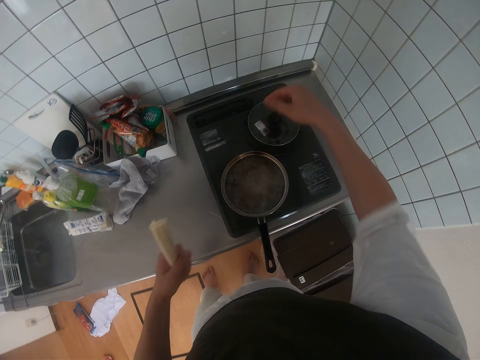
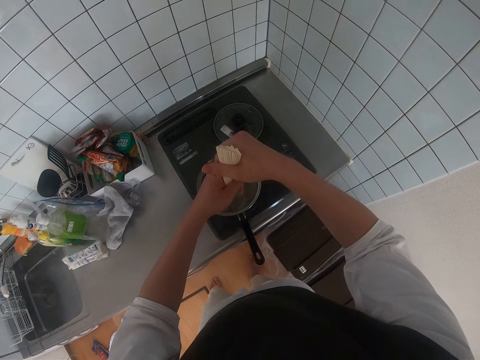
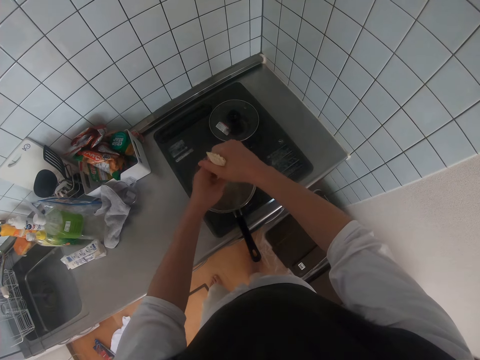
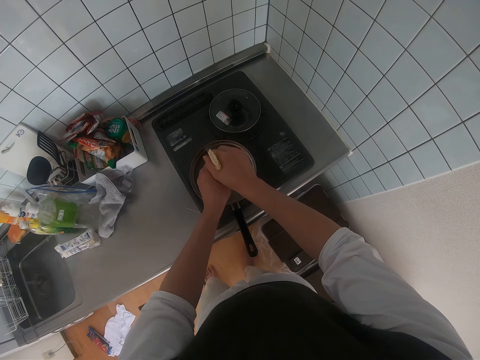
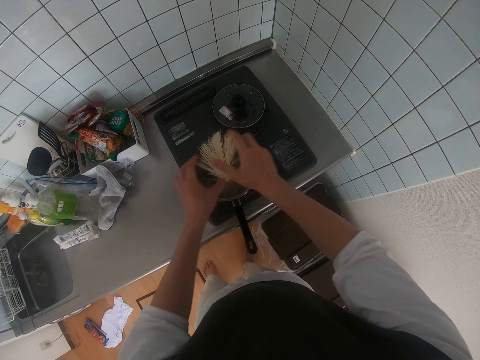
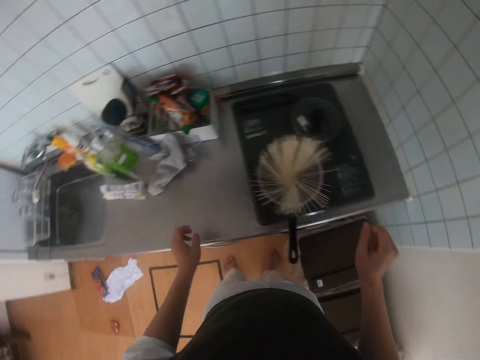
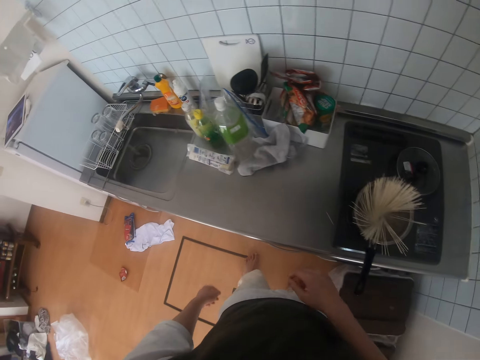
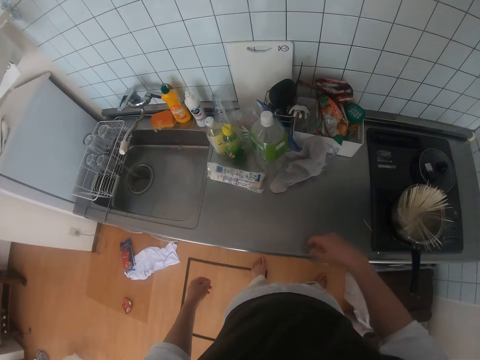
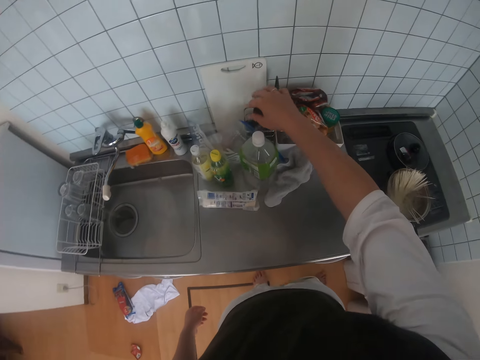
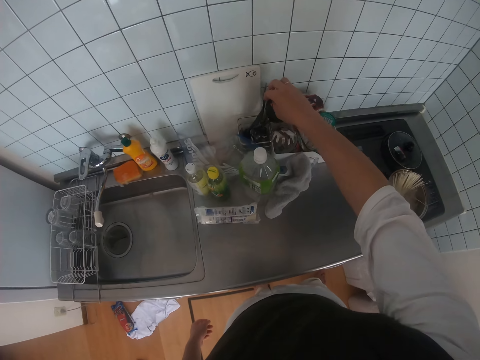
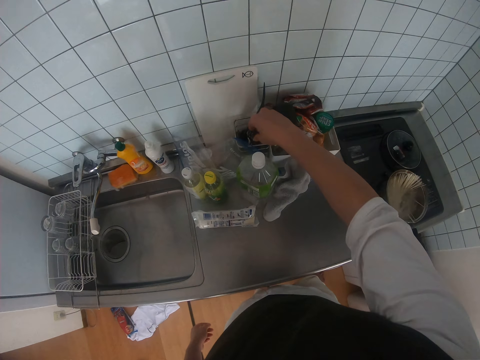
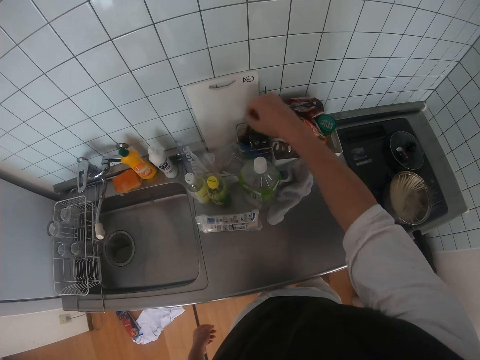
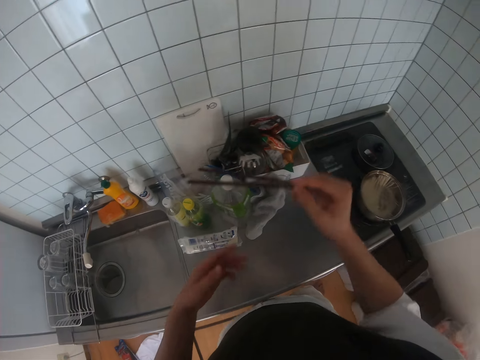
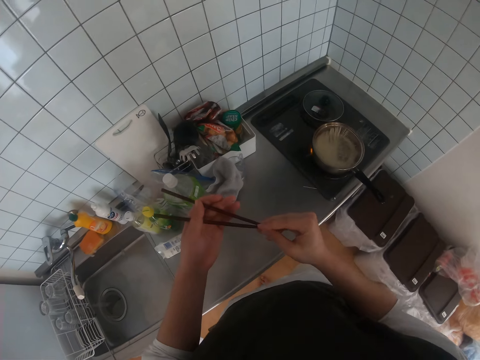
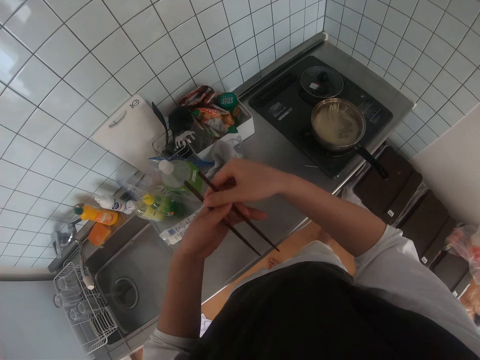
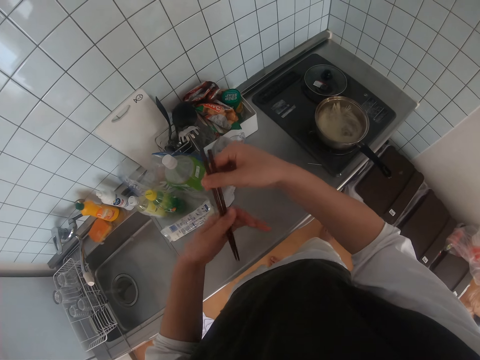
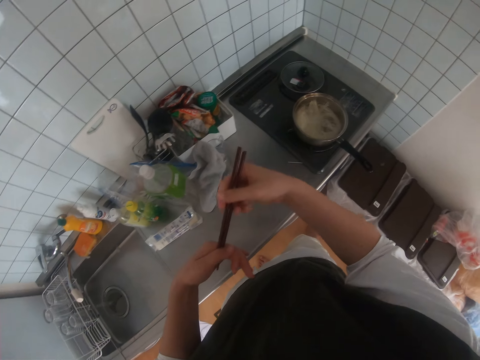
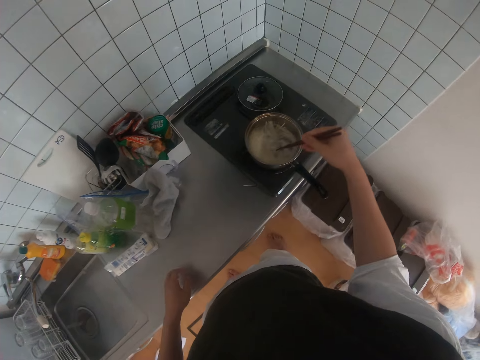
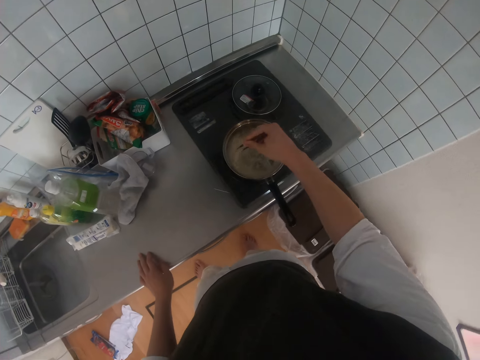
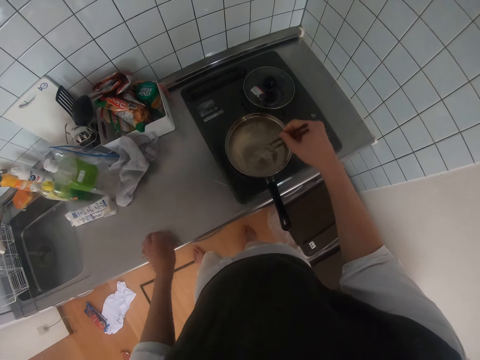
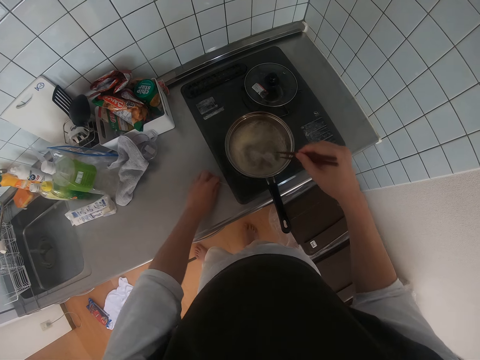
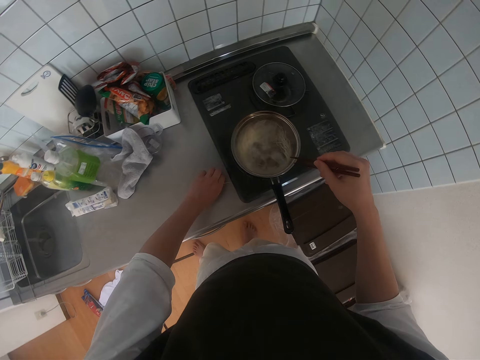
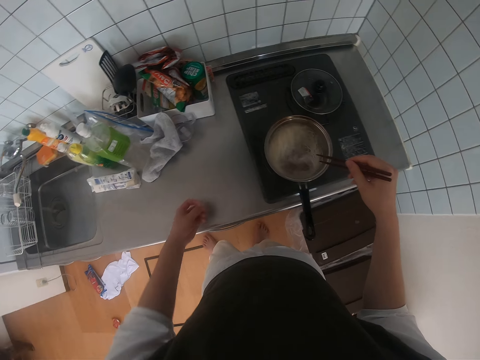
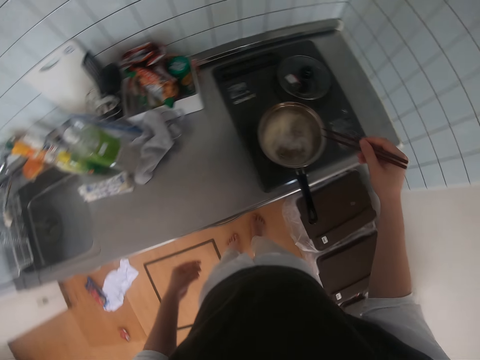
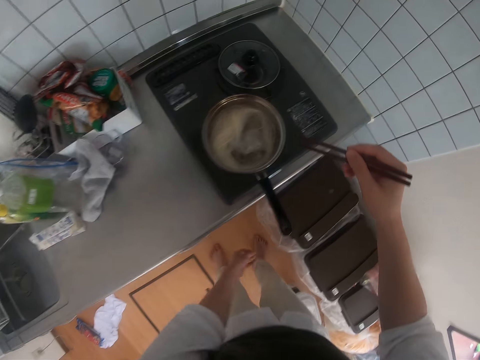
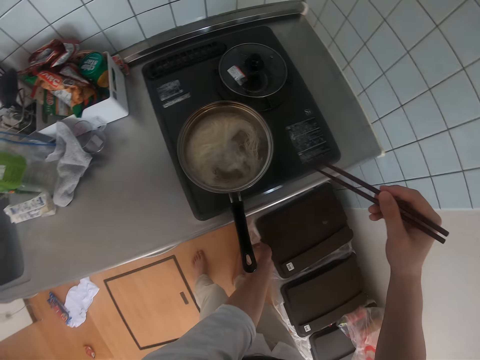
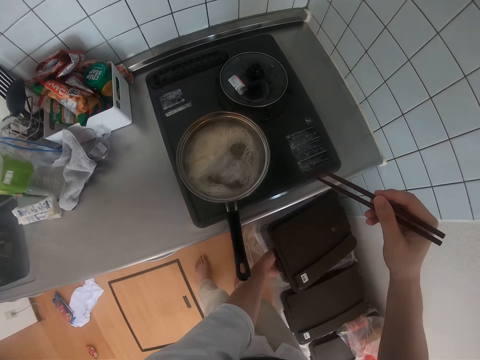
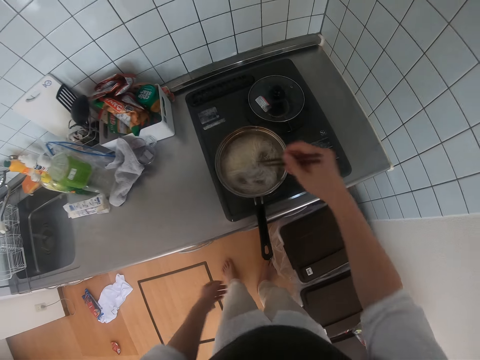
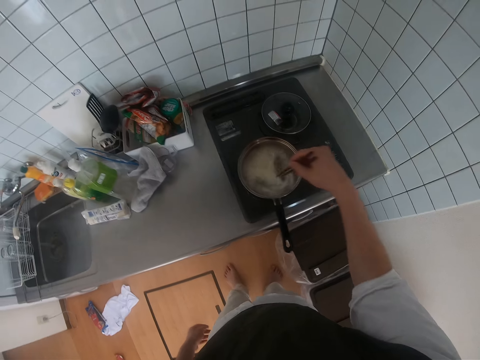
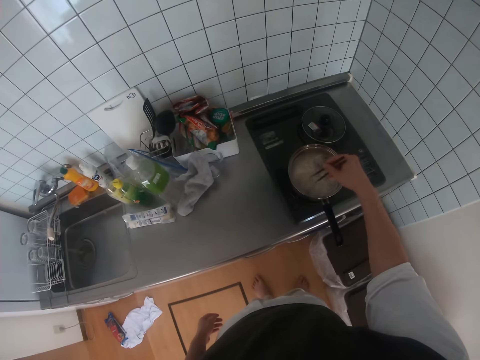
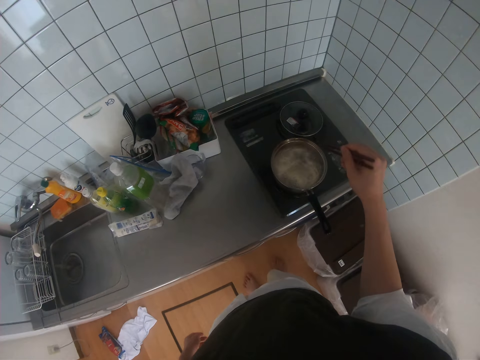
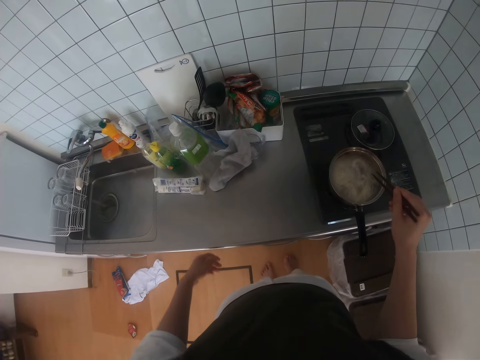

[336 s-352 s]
The camera wearer breaks the spaghetti into the pot on the stove. He places the spaghetti in the cooking pot. He touches a serving spoon on the drying rack. He picks up chopsticks from the drying rack. He places the chopsticks on his left hand. He holds the chopsticks with his right hand. He places his left hand on a sink table. He stirs the spaghetti in the pot. He picks a piece of spaghetti from the sink table. He bends towards the litter bin. He opens the litter bin. He drops the spaghetti piece in the litter bin. He closes the trash bin. He stirs the spaghetti in the pot.

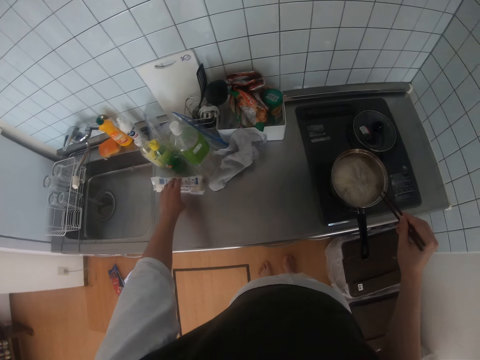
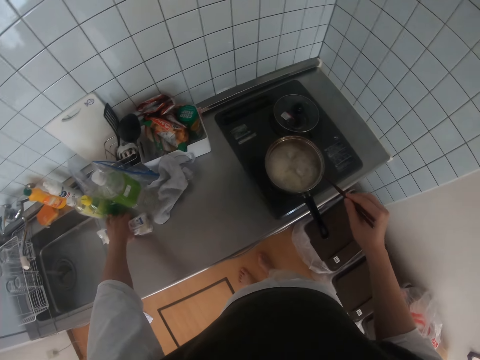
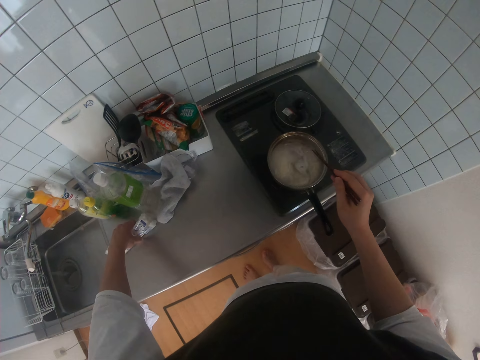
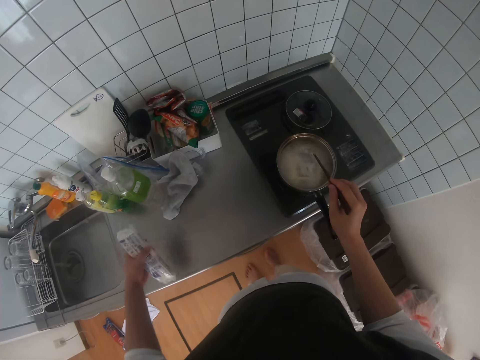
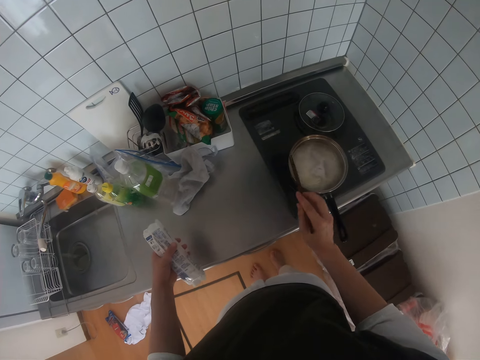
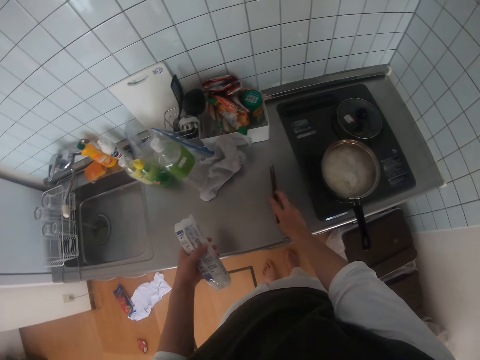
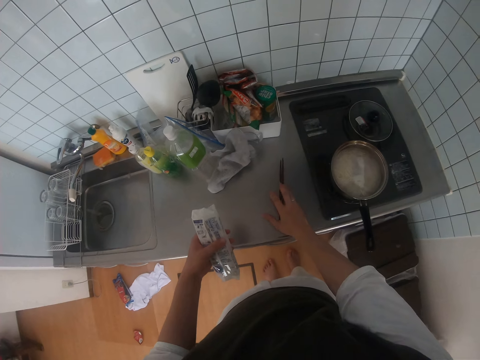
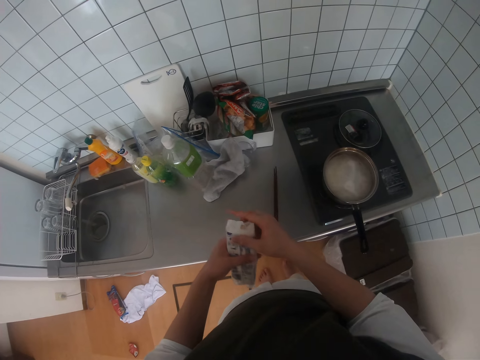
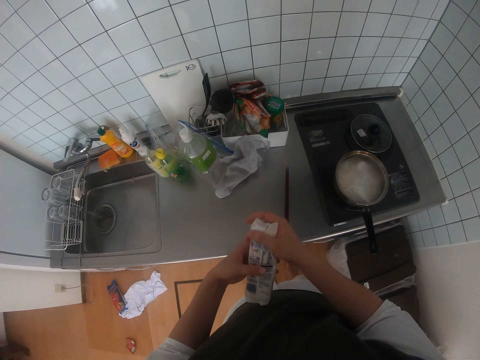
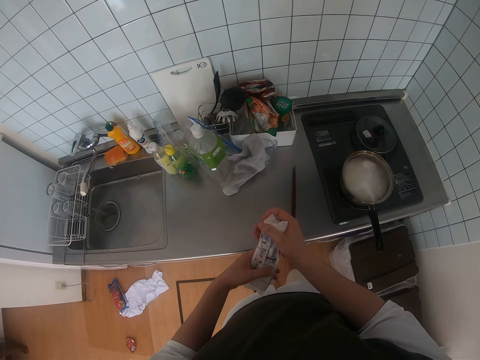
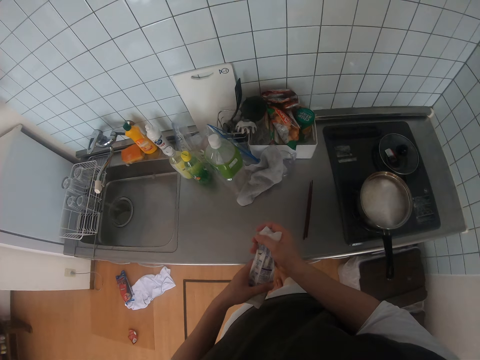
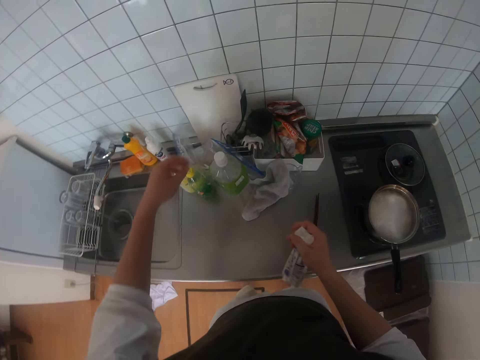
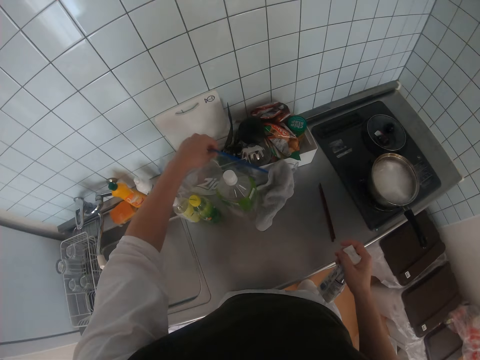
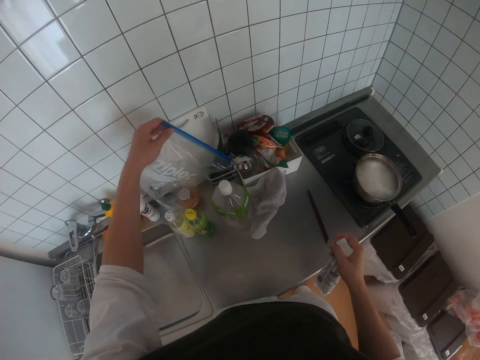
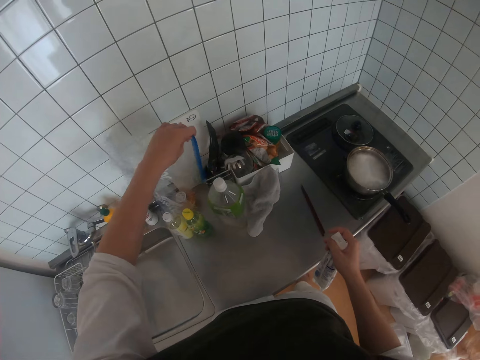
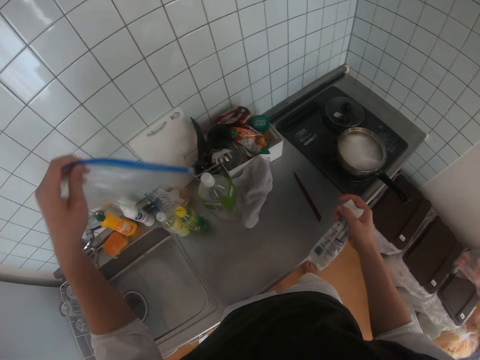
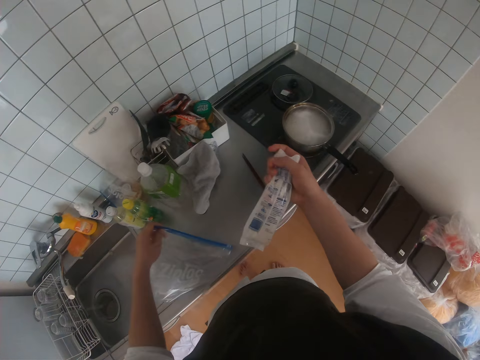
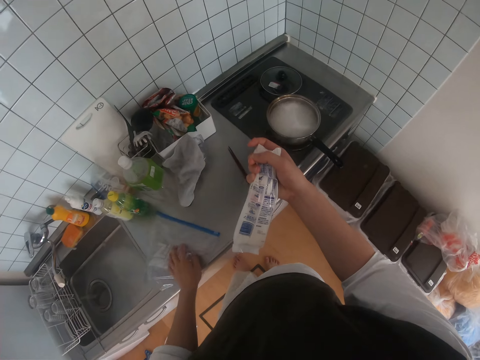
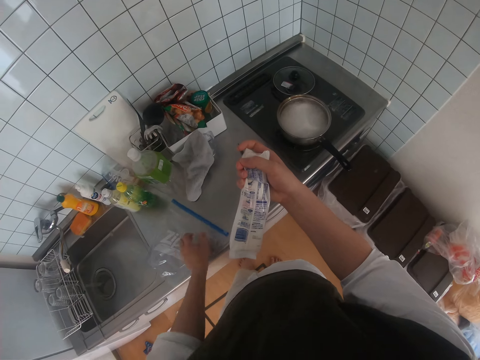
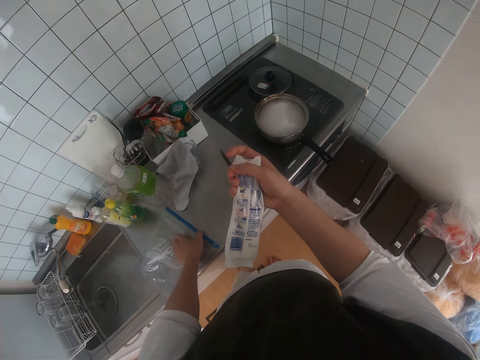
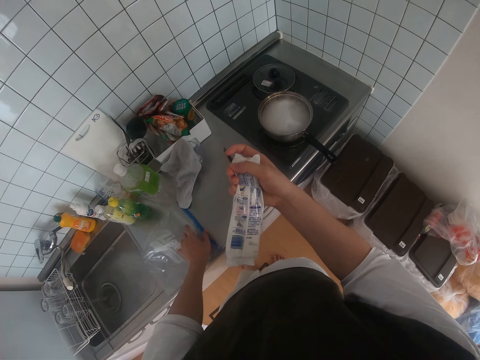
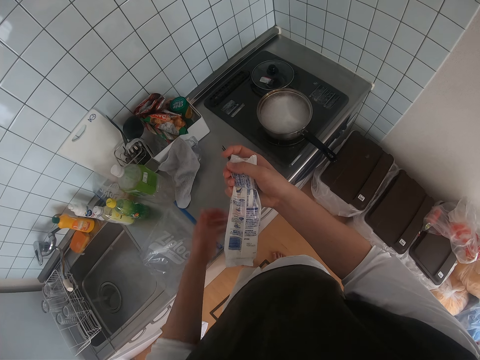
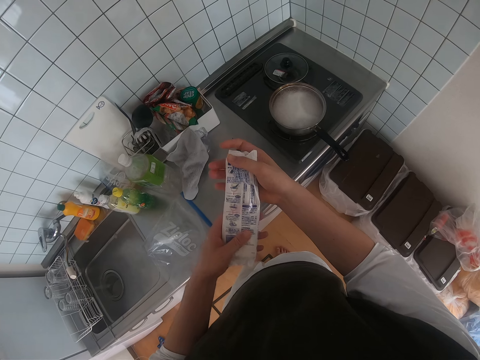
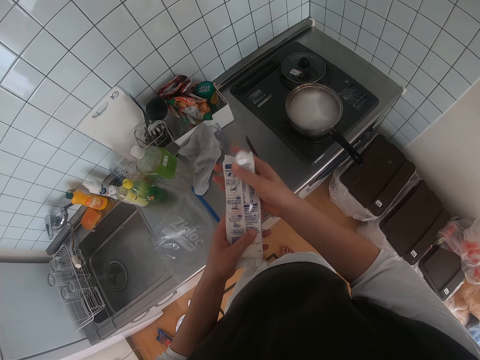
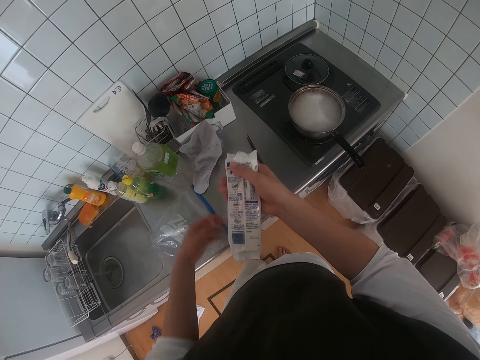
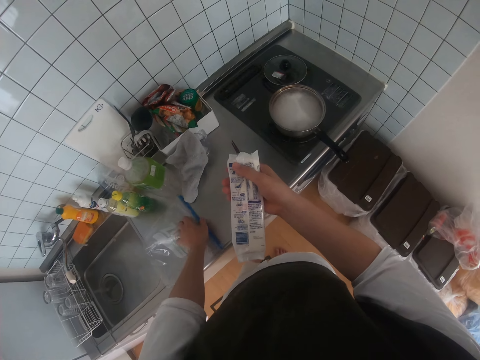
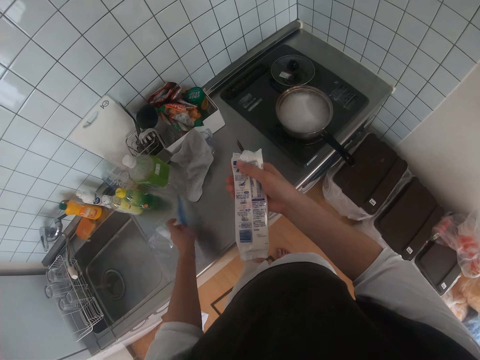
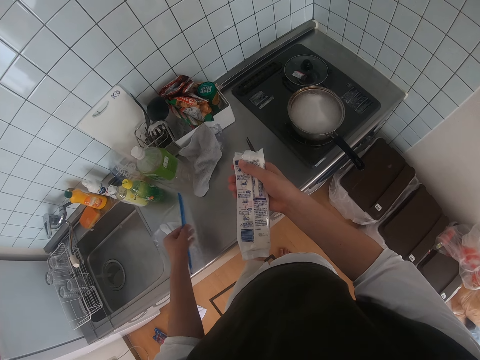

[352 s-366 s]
The camera wearer picks a spaghetti sachet from the sink table. He places the chopsticks on the sink table. He holds the spaghetti sachet. He picks a clear vinyl cover or food storage bag from the sink table. He places the clear vinyl cover on the sink table. He touches the clear vinyl cover with his left hand. He holds the spaghetti sachet. He opens the food storage bag on the countertop. He picks the clear vinyl cover from the table.
